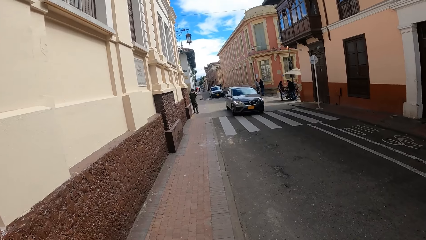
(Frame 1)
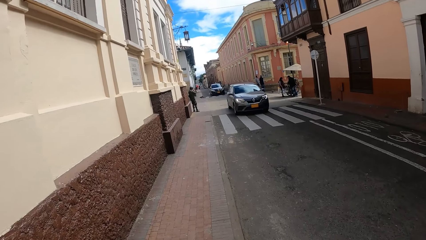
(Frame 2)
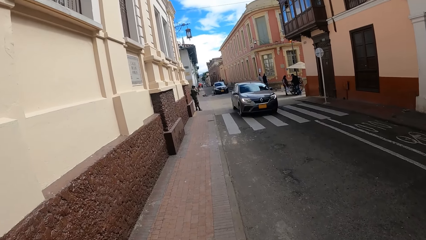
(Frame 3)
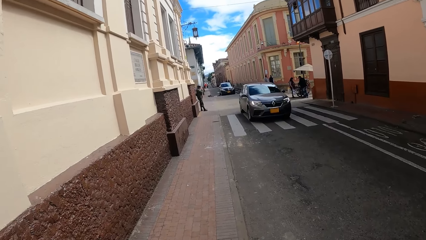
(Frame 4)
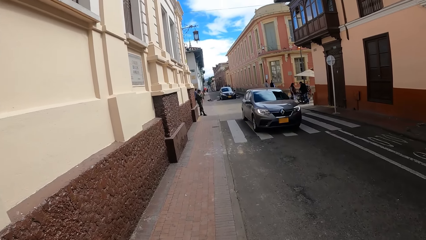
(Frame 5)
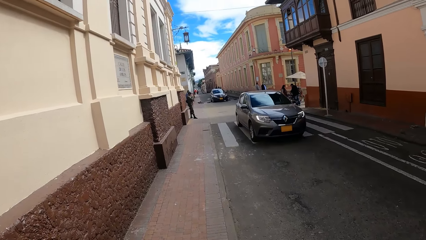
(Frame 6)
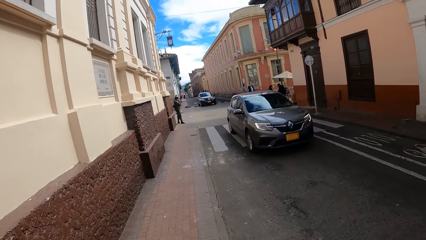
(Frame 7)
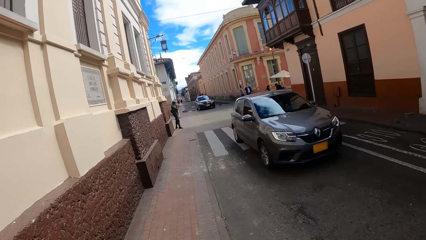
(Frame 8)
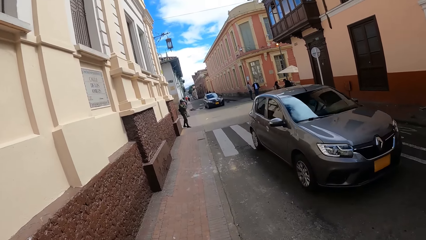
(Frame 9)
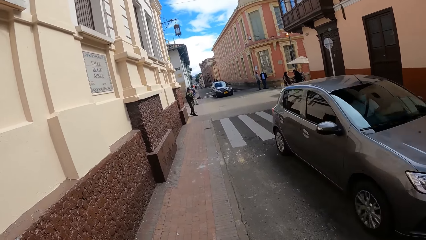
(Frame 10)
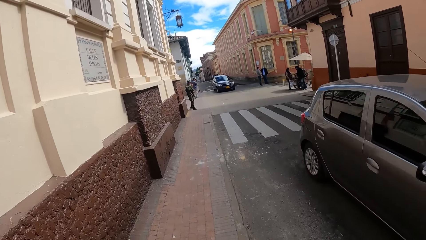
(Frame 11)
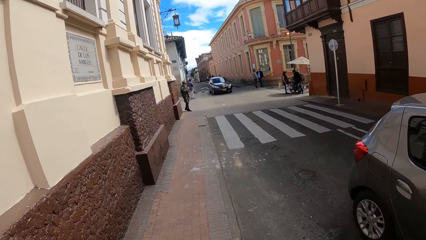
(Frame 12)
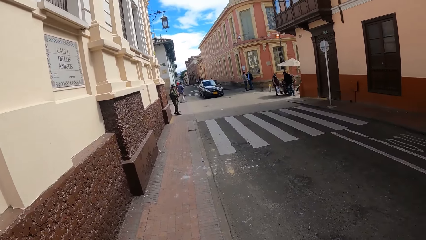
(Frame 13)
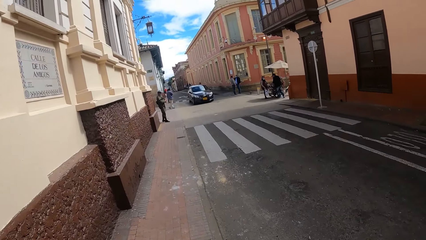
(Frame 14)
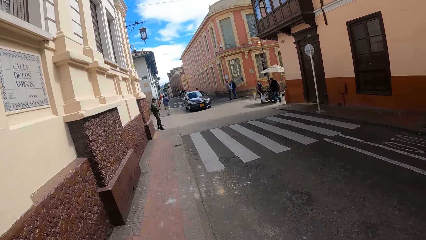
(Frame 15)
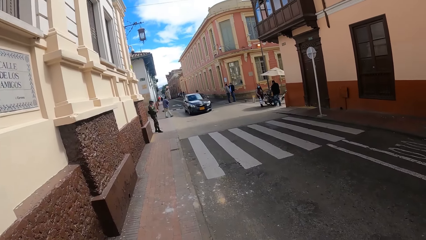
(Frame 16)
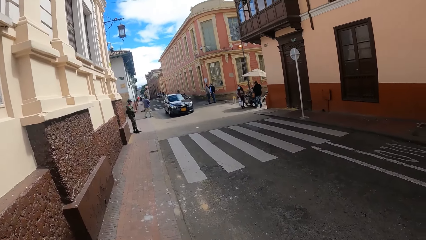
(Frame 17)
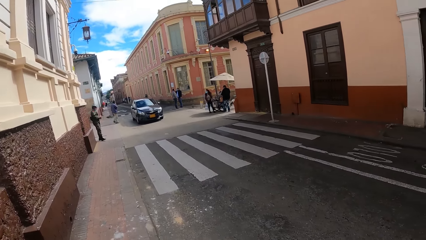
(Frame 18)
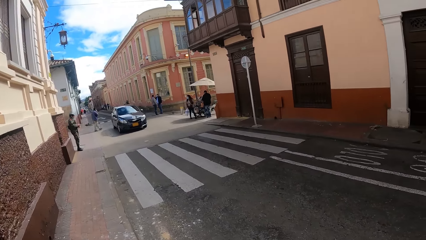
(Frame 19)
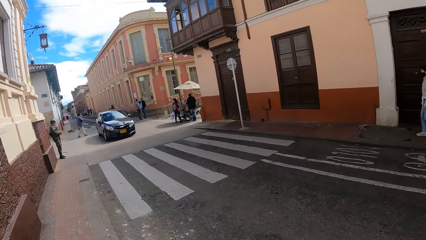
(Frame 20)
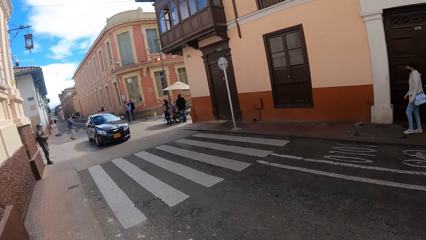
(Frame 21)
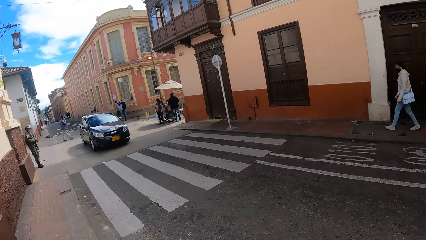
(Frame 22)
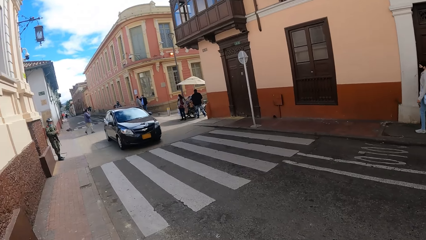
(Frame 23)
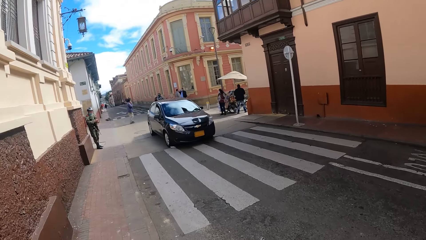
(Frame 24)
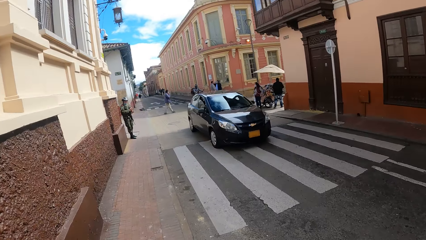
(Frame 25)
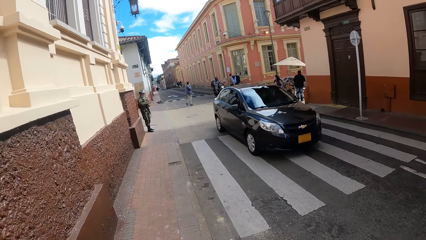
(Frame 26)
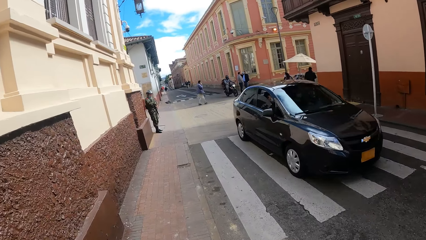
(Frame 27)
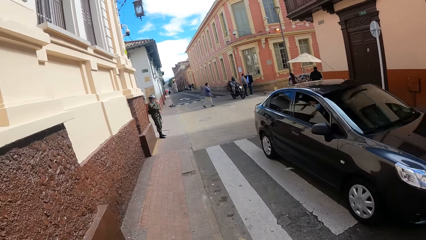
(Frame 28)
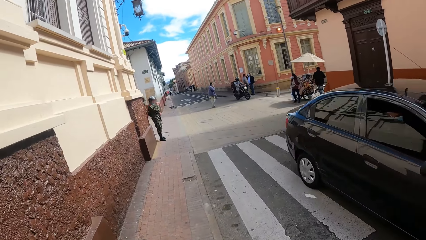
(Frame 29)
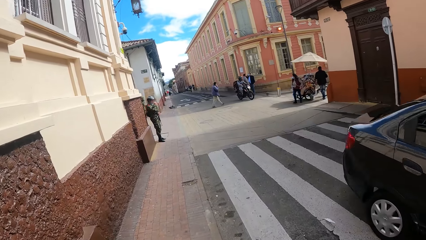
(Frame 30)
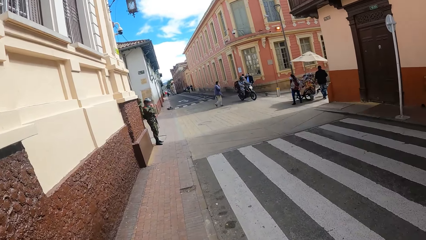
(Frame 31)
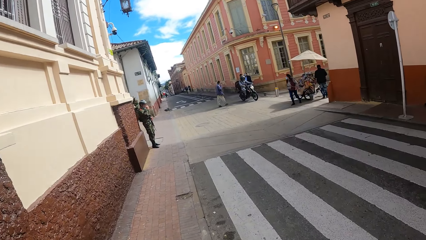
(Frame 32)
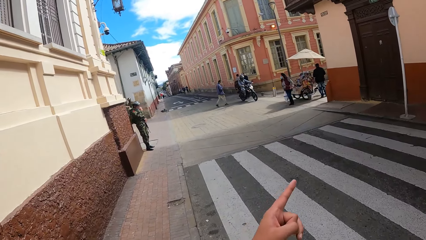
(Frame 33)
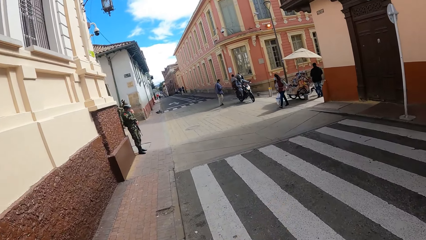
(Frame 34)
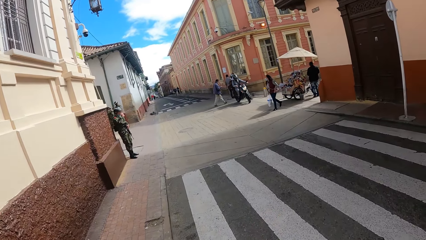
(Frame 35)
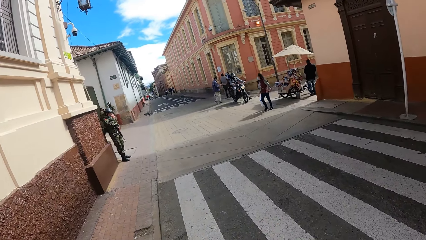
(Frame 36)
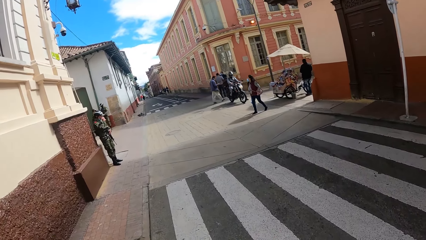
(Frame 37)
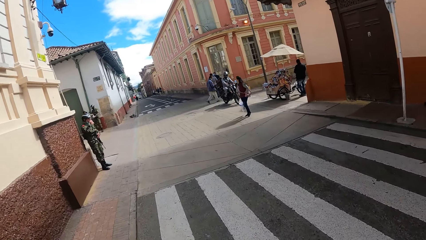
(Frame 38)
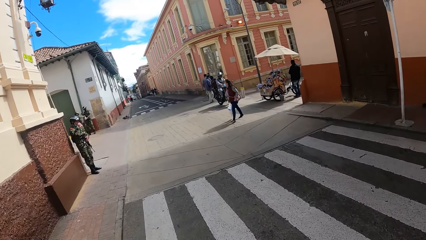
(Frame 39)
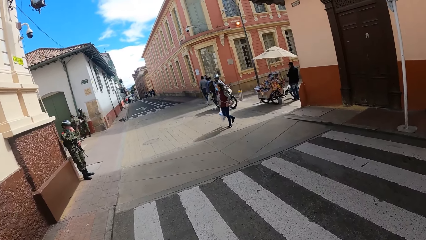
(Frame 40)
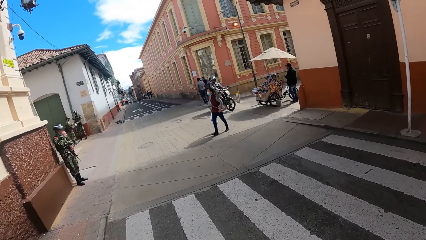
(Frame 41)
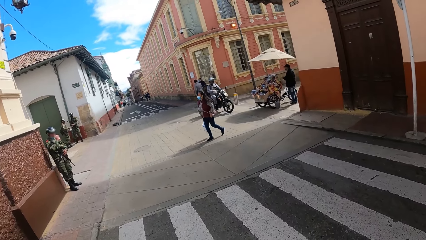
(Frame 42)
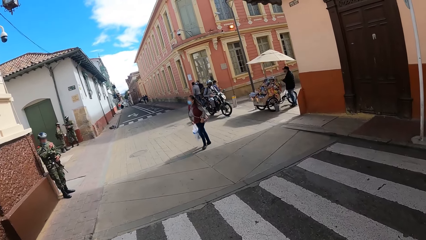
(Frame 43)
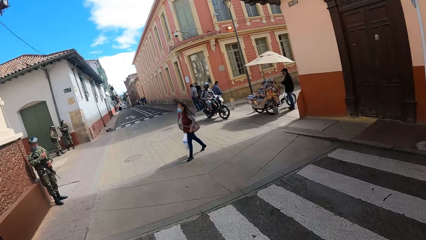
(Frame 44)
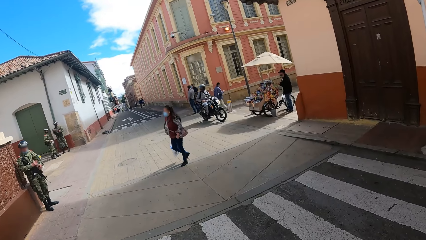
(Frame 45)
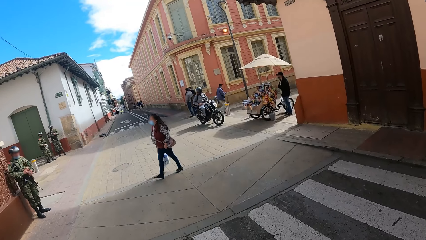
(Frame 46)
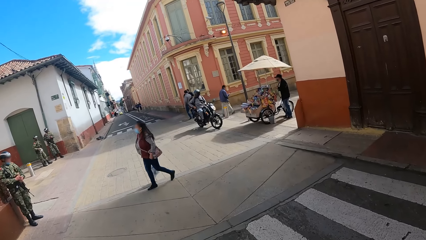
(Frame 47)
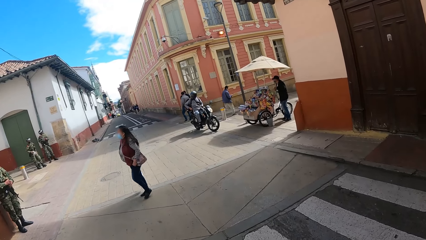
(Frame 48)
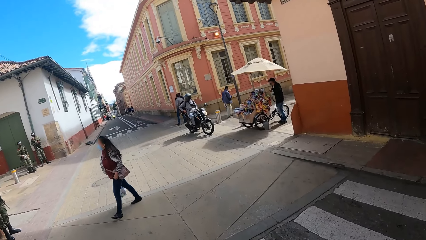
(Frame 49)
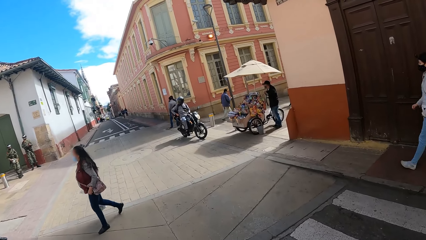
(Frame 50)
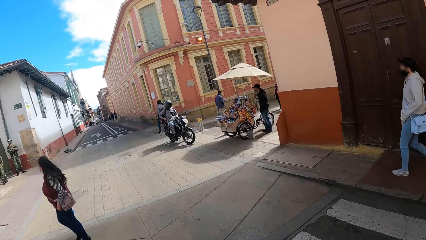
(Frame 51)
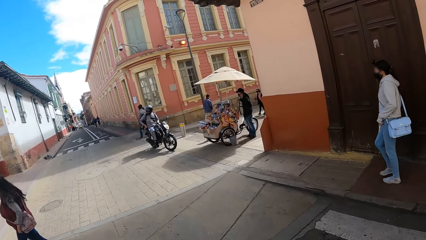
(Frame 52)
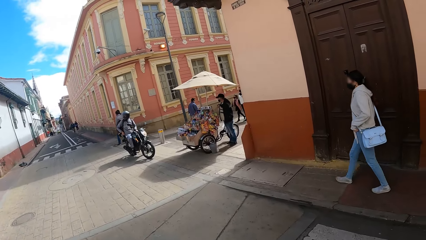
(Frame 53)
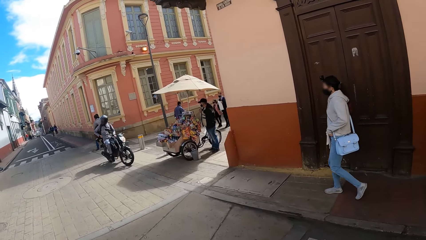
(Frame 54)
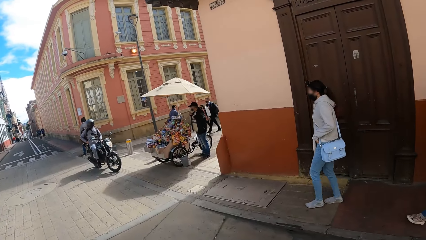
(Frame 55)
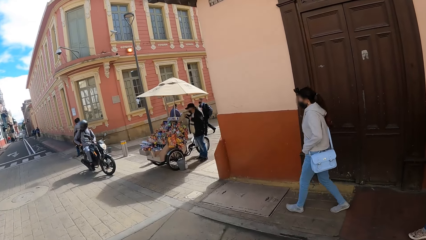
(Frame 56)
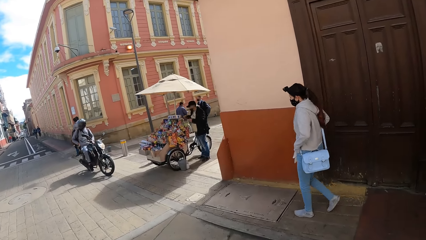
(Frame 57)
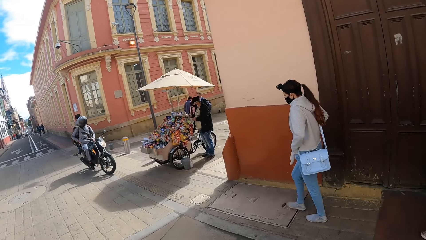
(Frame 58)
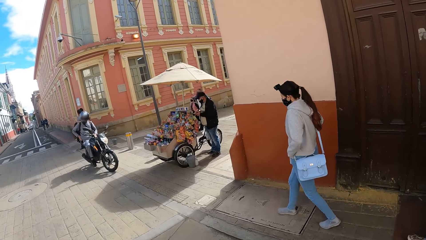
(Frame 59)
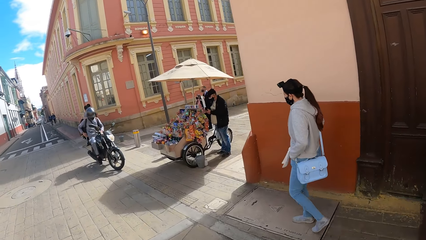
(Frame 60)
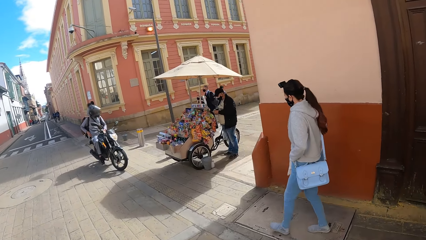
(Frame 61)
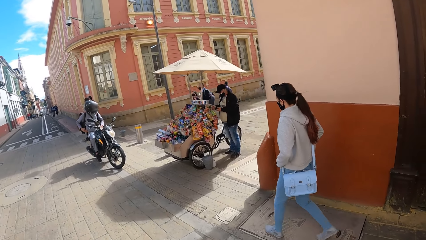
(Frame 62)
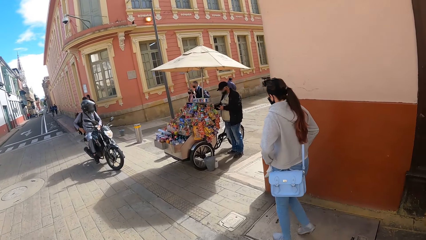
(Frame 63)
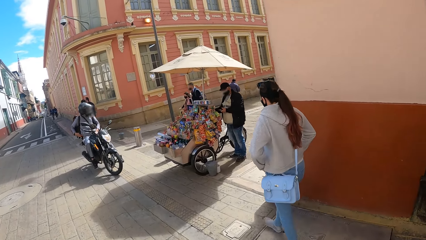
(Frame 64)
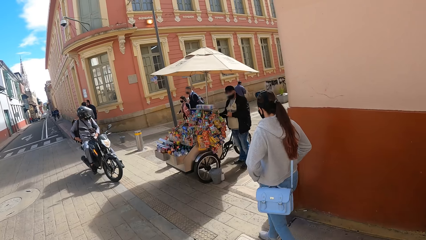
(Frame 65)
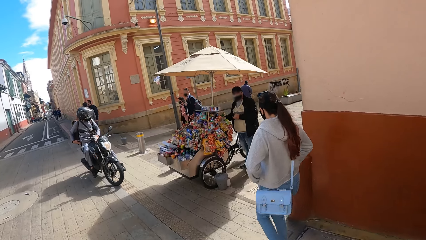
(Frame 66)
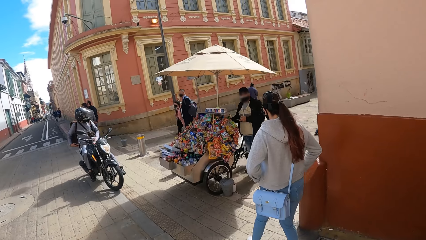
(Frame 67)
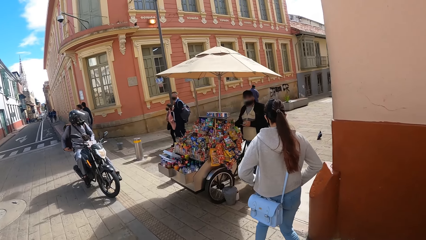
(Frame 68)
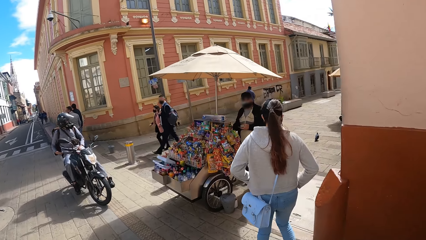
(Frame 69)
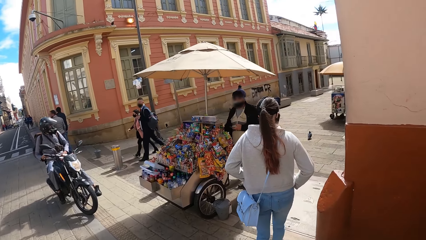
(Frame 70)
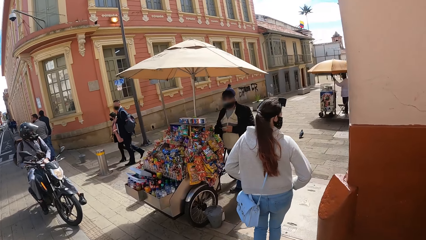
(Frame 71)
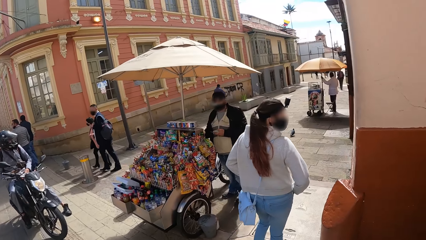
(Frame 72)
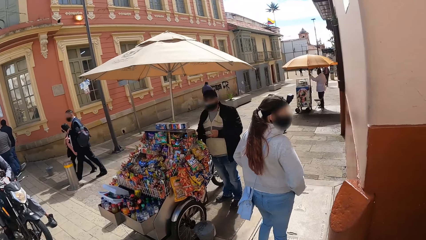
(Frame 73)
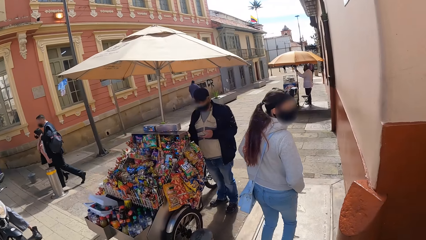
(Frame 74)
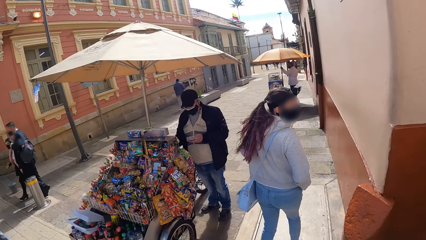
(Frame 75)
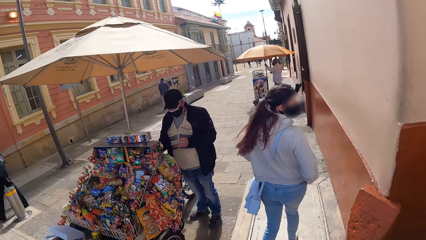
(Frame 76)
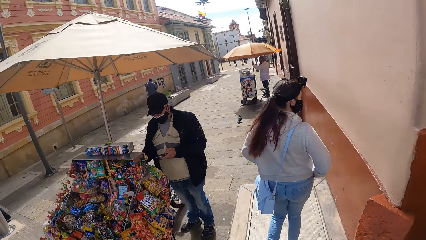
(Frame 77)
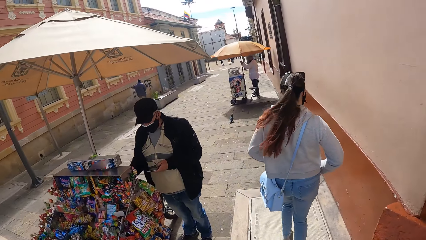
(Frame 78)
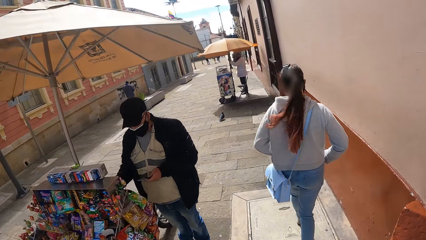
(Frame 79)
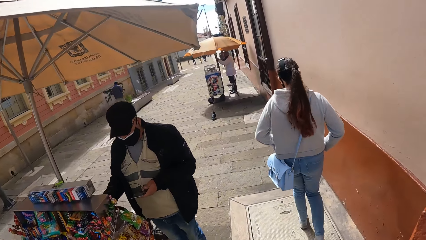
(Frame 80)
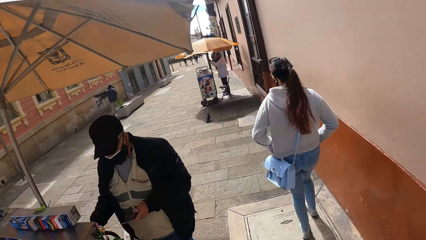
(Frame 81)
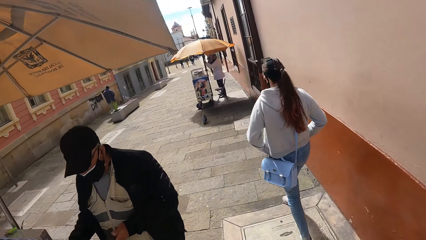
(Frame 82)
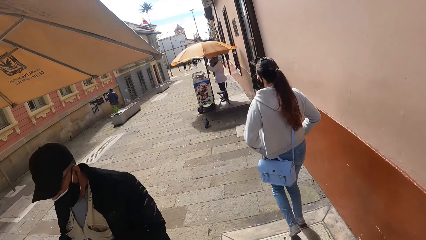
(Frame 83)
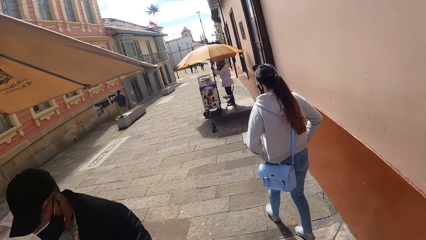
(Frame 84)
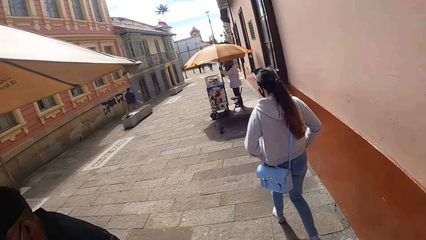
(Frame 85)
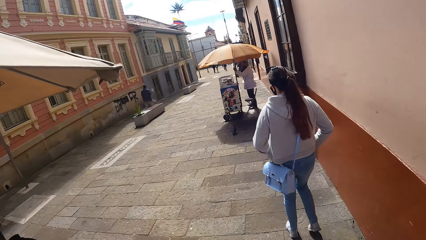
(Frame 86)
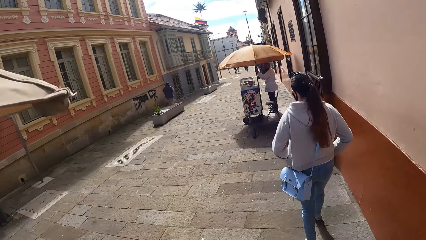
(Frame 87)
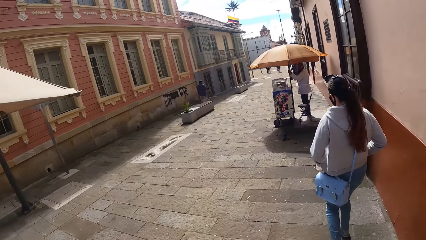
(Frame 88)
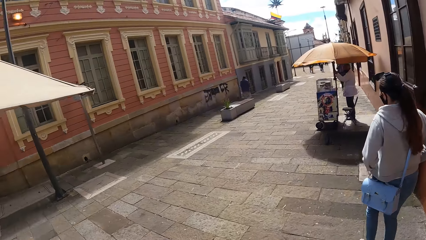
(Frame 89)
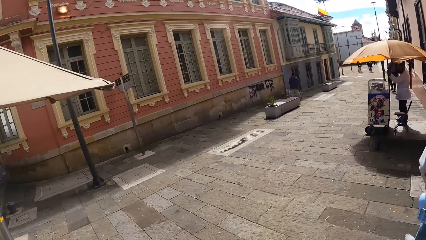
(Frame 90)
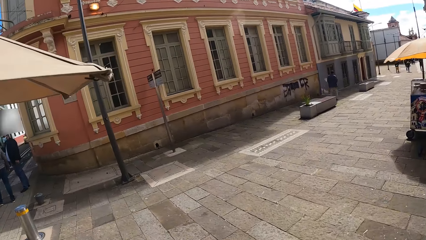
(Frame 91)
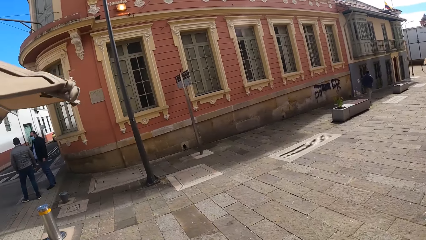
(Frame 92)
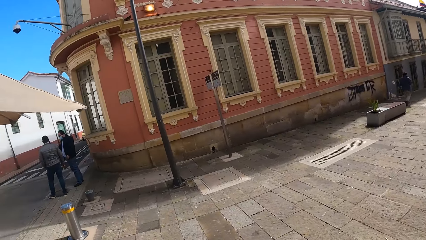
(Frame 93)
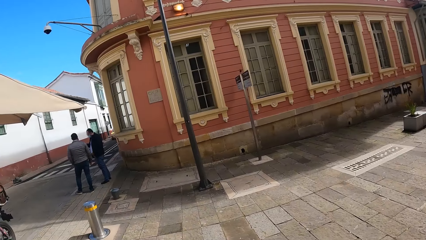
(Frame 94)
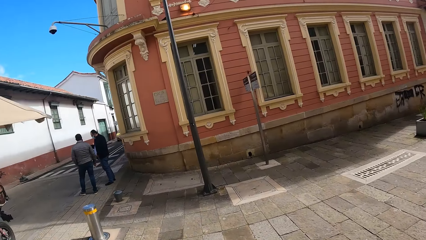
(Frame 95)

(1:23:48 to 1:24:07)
The camera wearer points out. They cross the road. They walk along the street. They look to the side.
